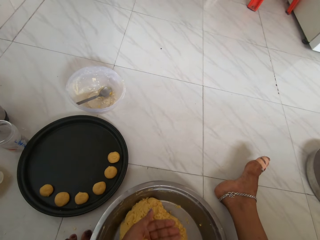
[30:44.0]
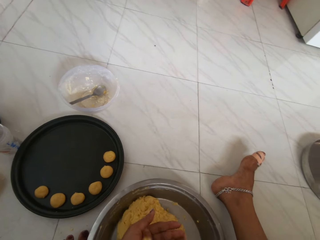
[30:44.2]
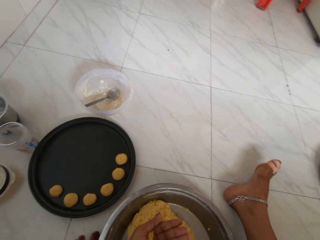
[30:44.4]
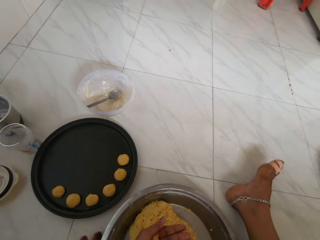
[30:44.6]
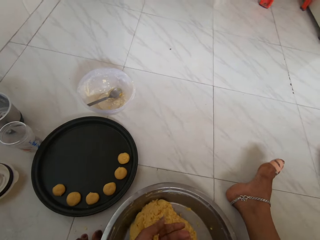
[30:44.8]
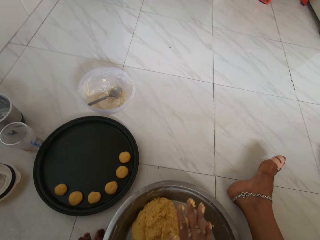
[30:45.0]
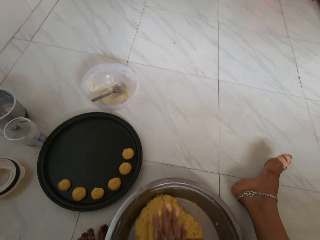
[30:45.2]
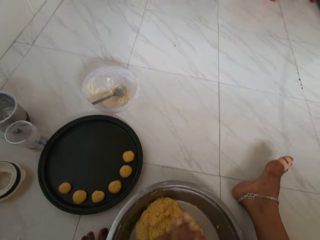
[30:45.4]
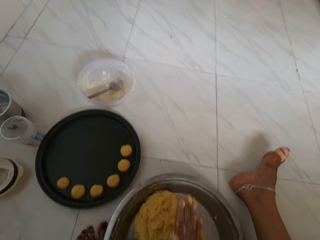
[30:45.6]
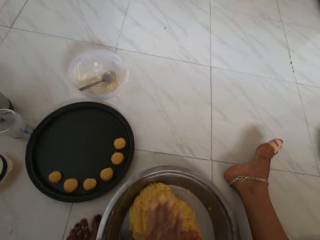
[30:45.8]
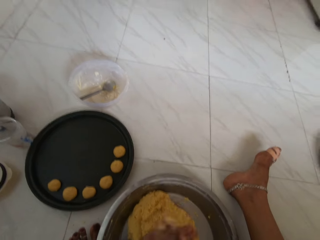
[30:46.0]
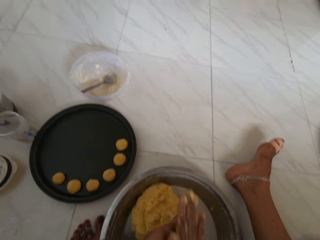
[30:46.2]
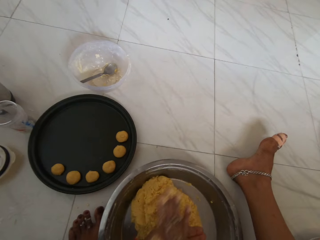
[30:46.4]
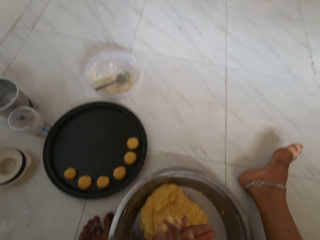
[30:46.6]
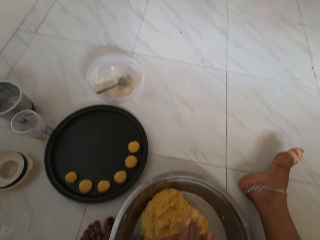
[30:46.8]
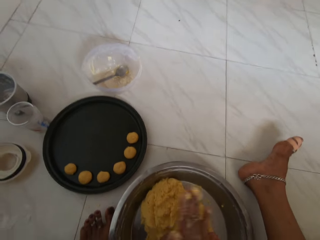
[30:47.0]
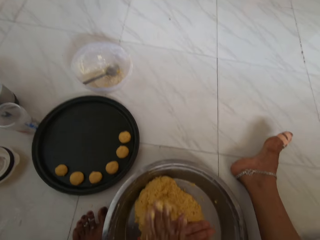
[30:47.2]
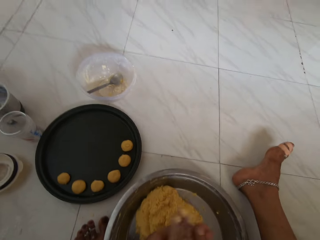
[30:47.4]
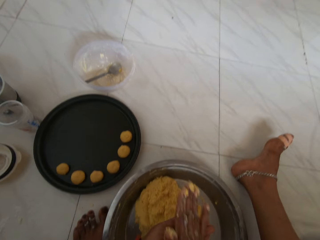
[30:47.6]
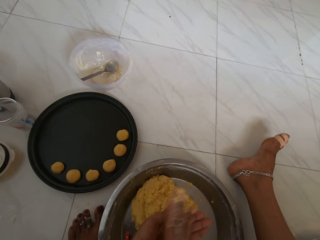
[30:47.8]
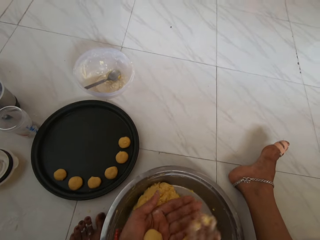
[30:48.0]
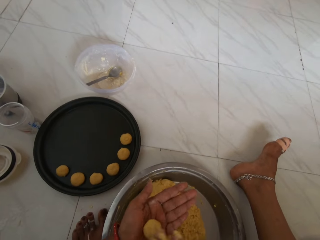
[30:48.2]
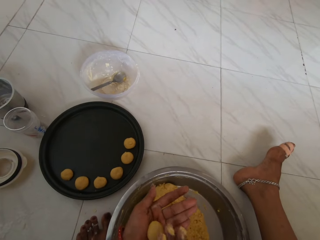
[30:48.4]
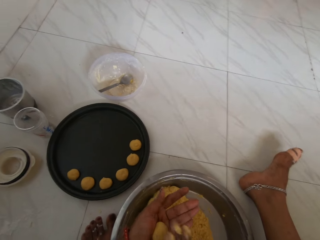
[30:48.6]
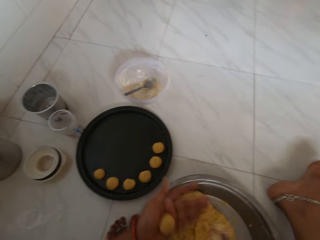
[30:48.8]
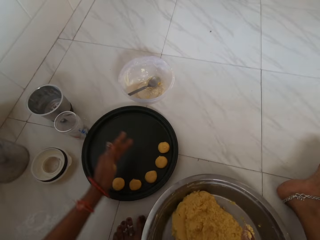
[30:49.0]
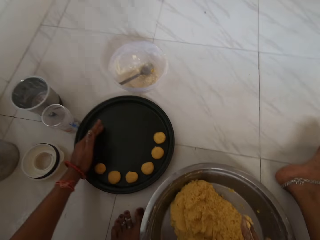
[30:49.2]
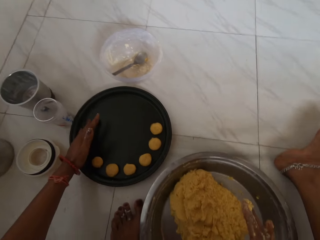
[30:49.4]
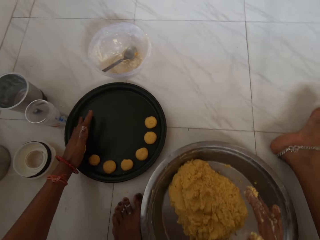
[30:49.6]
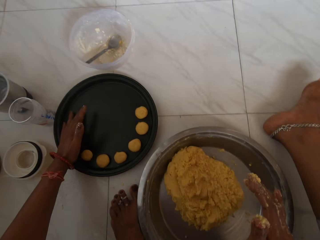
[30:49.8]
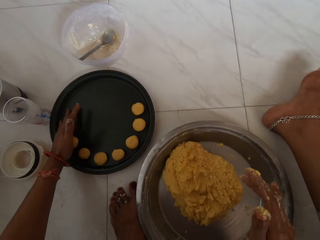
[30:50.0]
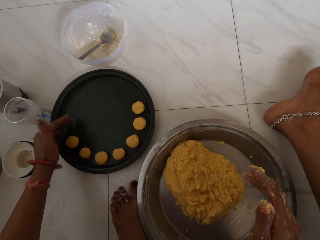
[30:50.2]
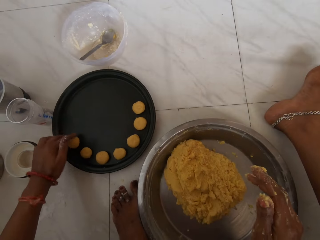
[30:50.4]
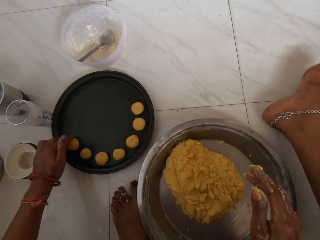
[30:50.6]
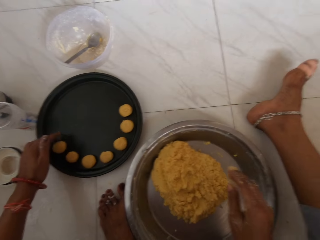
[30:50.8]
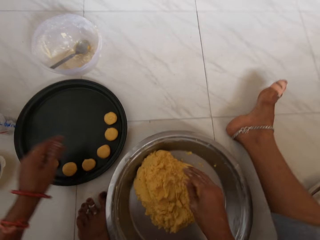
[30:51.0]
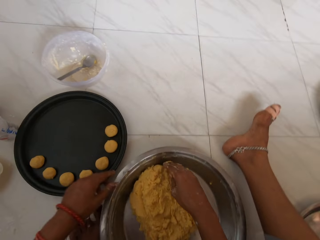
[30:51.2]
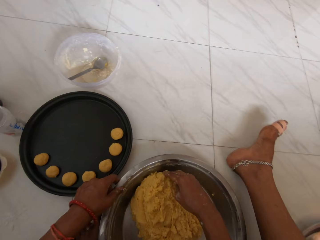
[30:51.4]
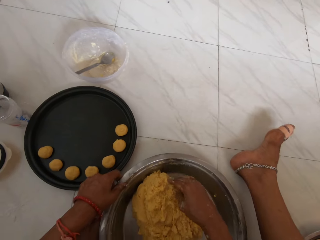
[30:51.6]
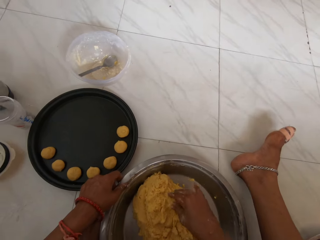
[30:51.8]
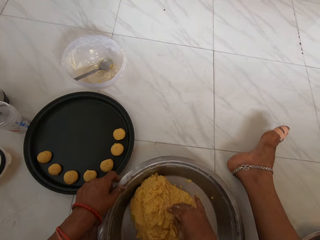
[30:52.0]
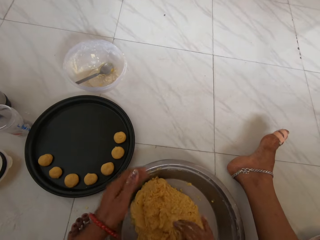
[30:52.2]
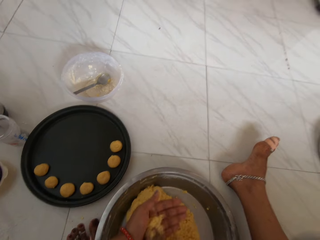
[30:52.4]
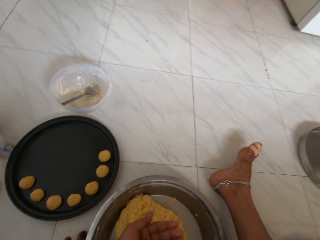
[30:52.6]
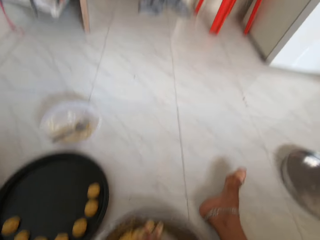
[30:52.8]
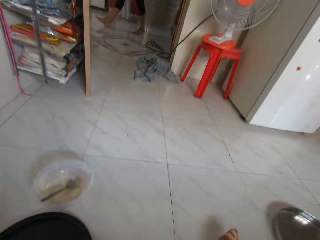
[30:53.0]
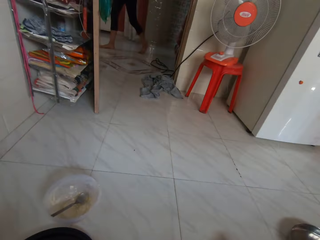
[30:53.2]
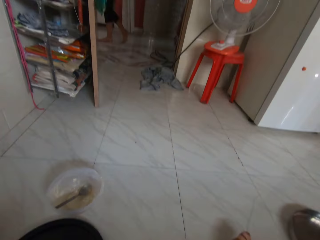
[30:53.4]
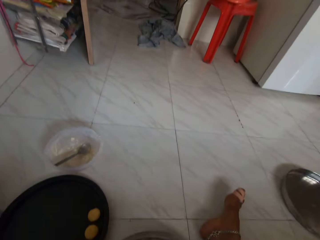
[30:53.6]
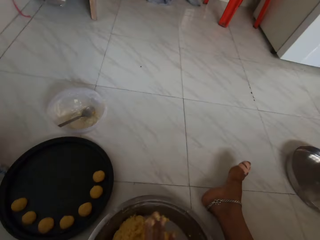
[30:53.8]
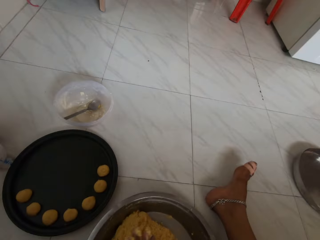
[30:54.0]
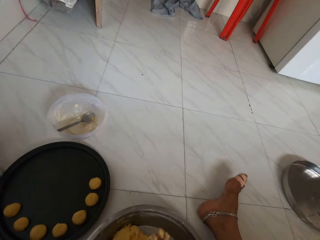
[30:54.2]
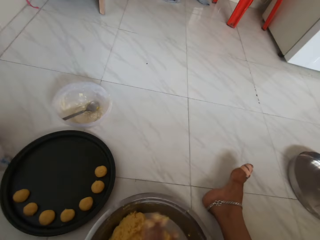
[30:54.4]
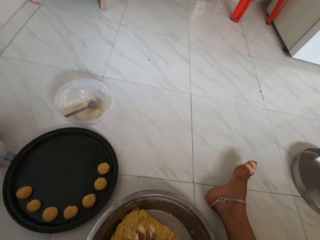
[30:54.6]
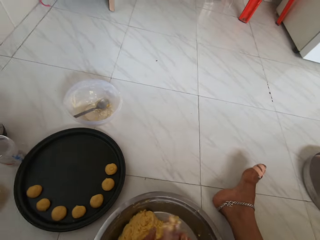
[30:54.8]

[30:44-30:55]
The camera wearer rolls part of the dough into a ball with both hands. She pats the dough balls. She places the ball of dough on the tray with her left hand. She packs part of the dough from the plate with her right hand. She rolls part of the dough into a ball with both hands.

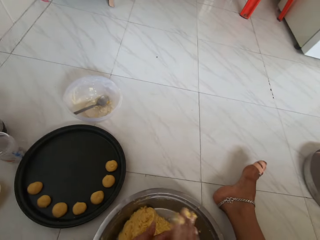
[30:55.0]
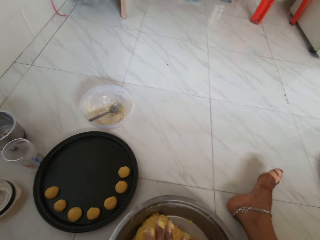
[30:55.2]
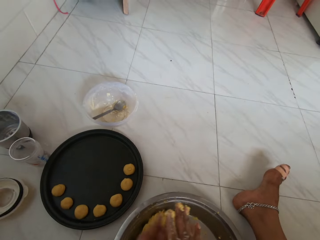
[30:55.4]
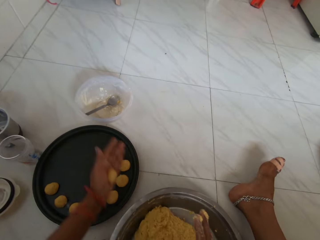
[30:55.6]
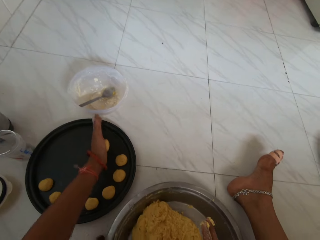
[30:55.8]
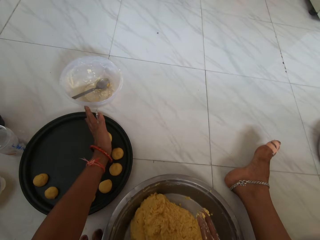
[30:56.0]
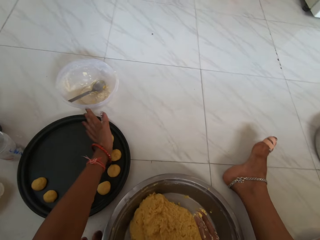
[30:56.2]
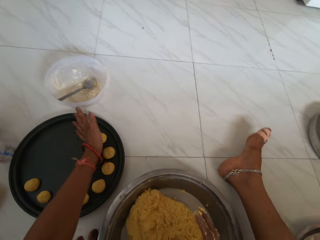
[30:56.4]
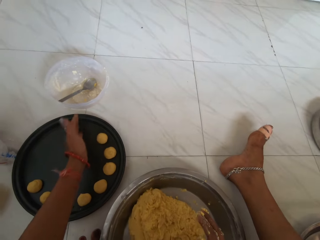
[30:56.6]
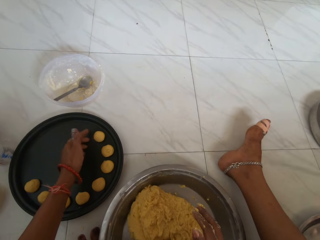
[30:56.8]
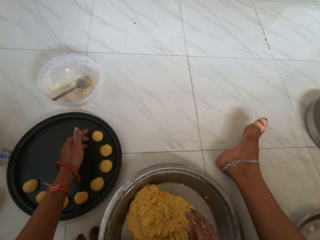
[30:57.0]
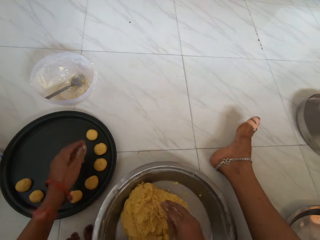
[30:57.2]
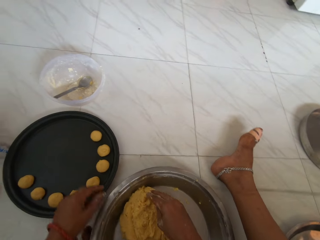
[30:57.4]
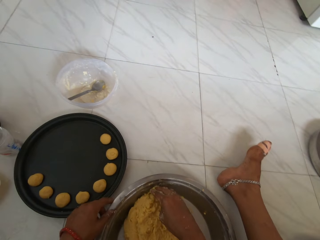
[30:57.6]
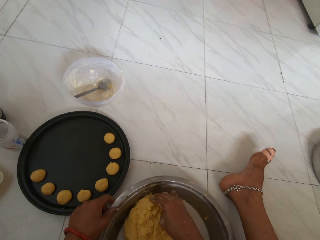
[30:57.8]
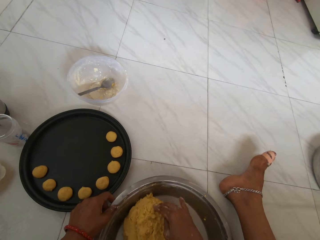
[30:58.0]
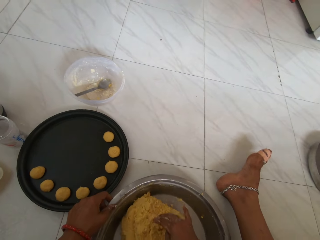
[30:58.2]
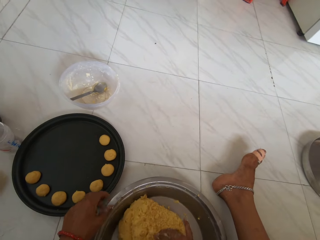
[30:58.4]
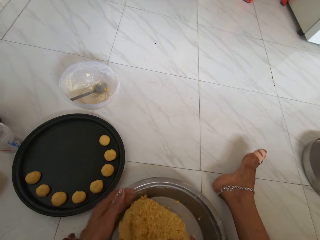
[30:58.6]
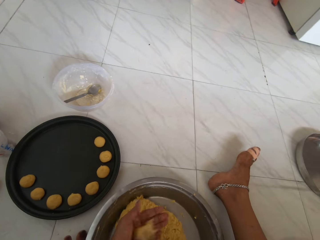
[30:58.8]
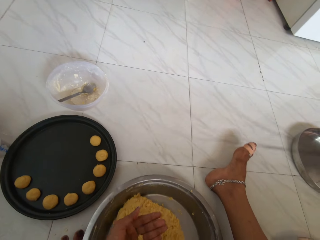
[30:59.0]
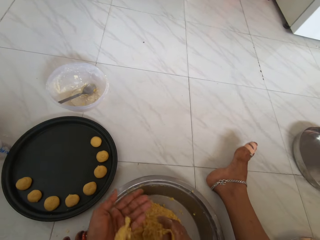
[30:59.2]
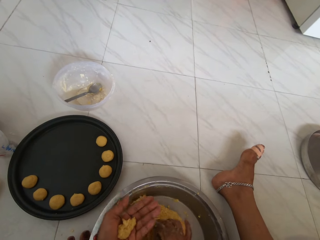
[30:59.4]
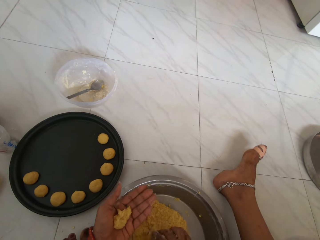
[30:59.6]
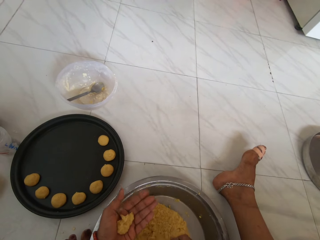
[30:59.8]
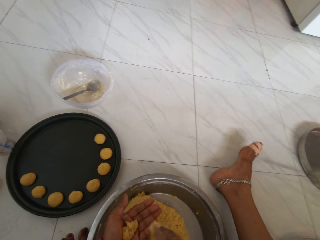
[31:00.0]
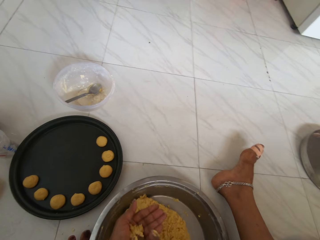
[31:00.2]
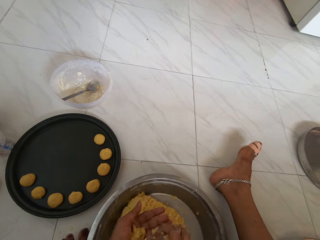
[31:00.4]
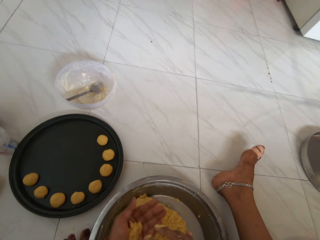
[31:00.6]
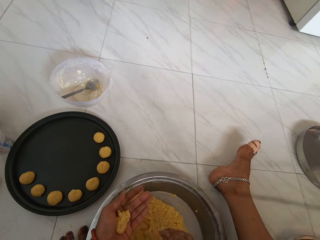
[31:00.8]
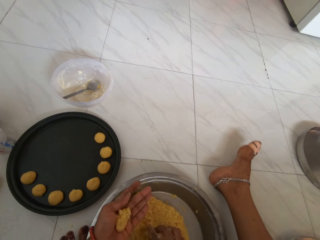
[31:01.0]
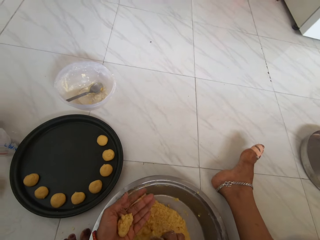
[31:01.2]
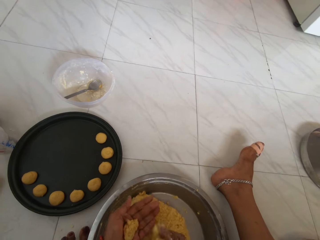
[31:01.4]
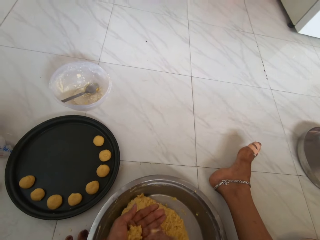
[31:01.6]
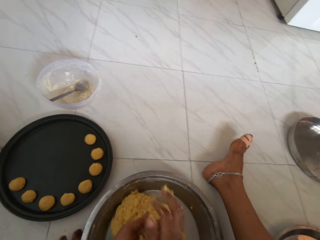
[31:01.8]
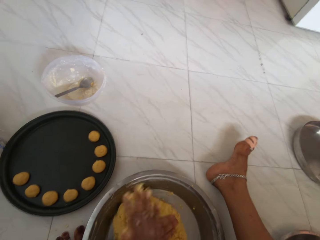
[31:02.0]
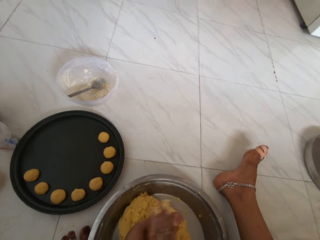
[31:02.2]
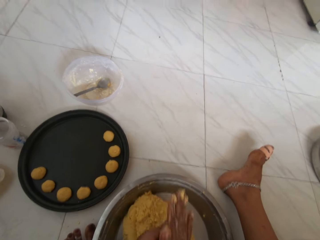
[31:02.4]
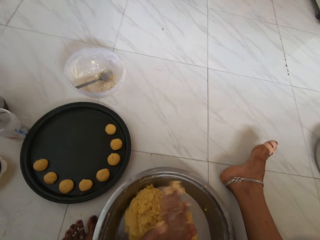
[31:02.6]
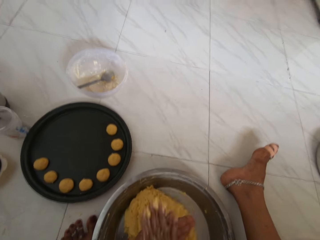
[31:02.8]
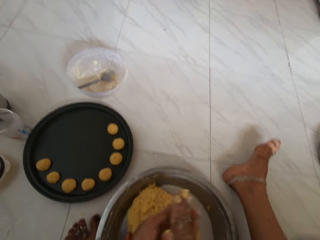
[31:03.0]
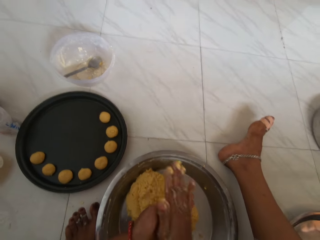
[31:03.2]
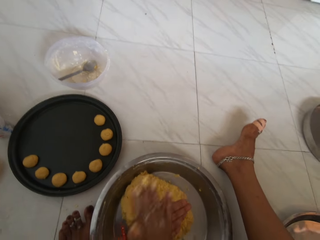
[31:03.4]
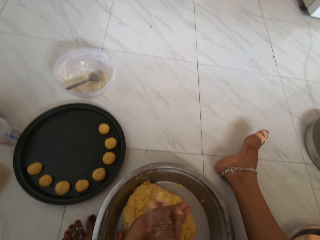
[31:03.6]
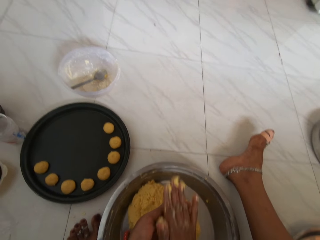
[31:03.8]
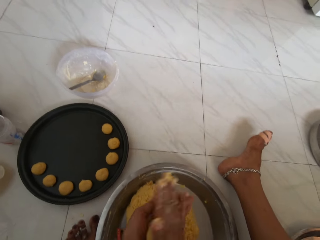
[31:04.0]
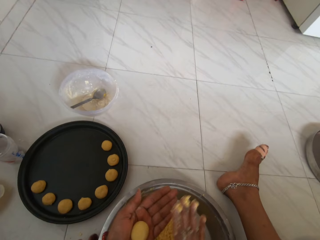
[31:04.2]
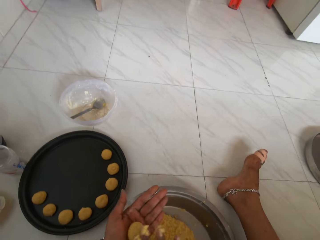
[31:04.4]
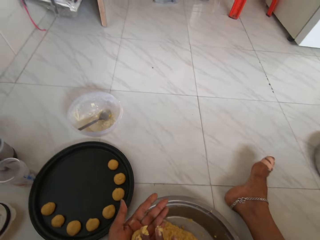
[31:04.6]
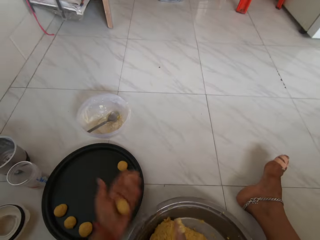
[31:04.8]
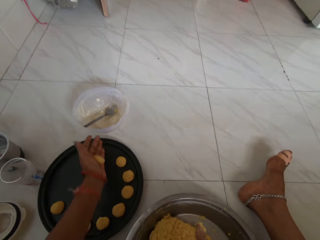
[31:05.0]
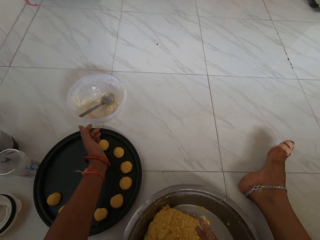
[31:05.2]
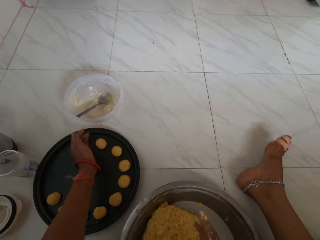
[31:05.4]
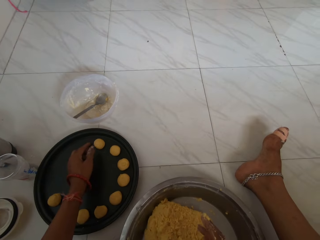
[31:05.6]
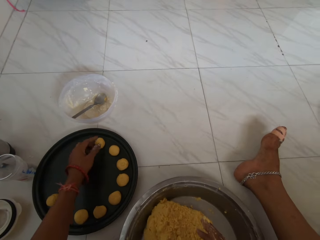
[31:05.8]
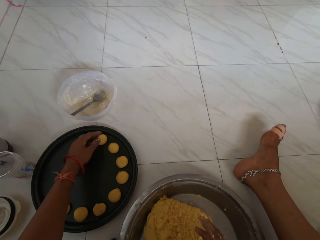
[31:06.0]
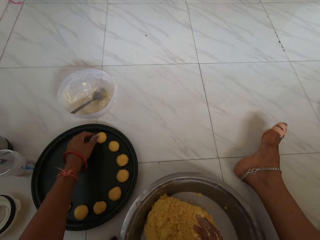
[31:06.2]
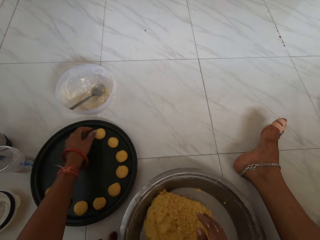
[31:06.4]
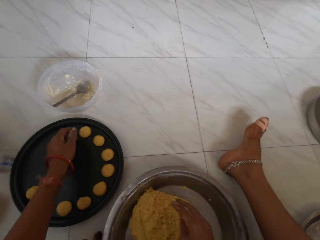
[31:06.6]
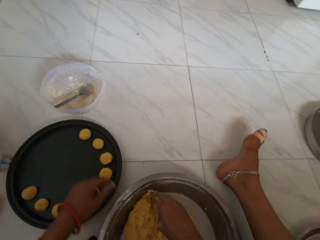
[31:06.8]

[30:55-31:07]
The camera wearer places the ball of dough on the tray with her left hand. She packs part of the dough from the plate with her right hand. She rolls part of the dough into a ball with both hands. She adds the dough on her palm. She rolls the dough into balls. She pats the dough balls. She places the ball of dough on the tray with her left hand.
